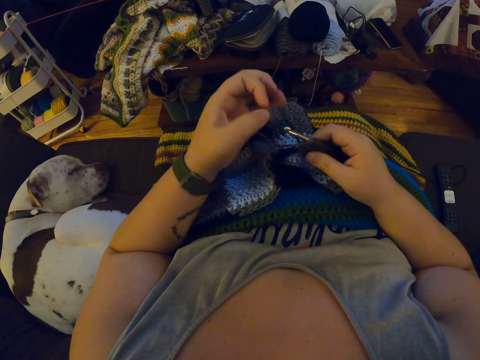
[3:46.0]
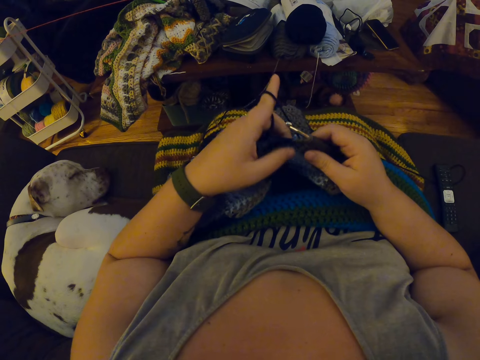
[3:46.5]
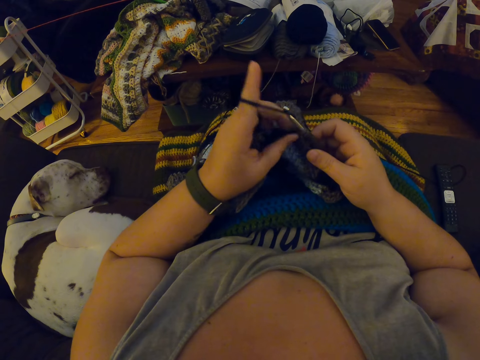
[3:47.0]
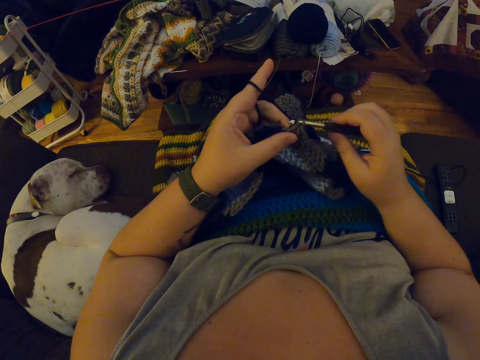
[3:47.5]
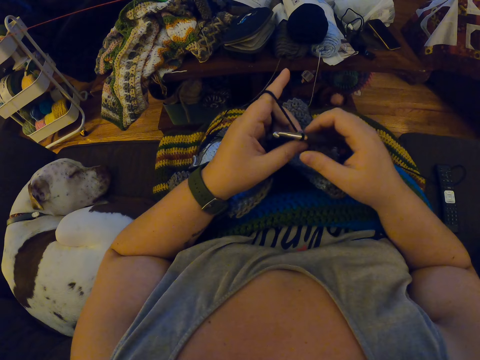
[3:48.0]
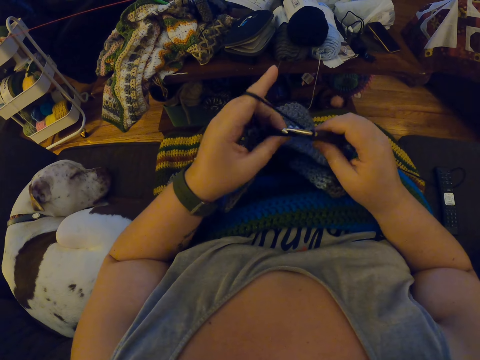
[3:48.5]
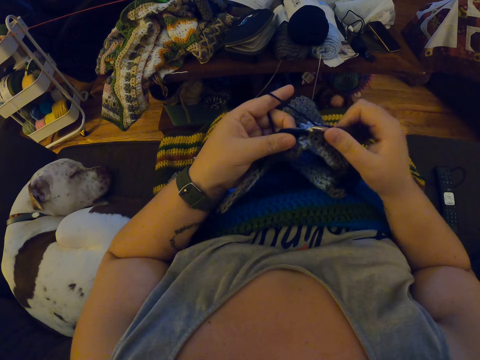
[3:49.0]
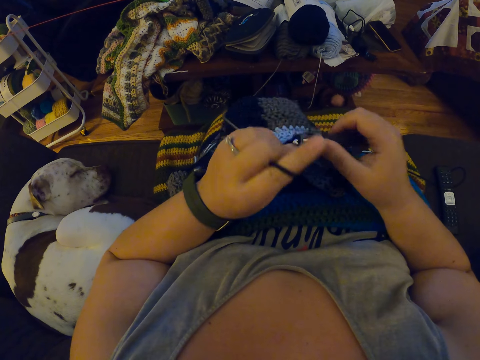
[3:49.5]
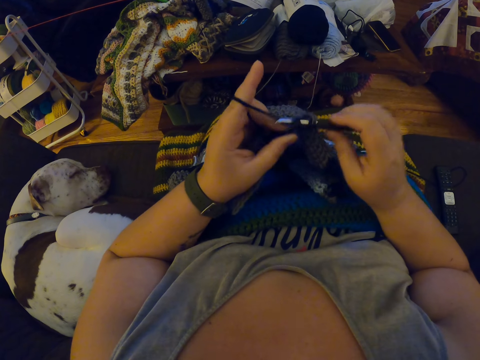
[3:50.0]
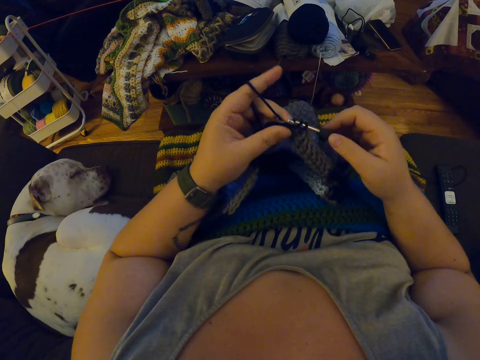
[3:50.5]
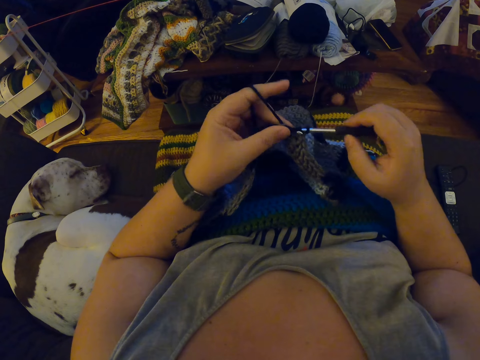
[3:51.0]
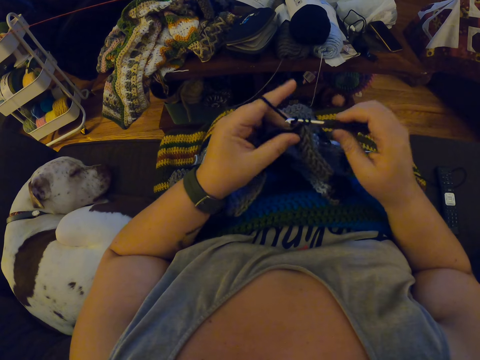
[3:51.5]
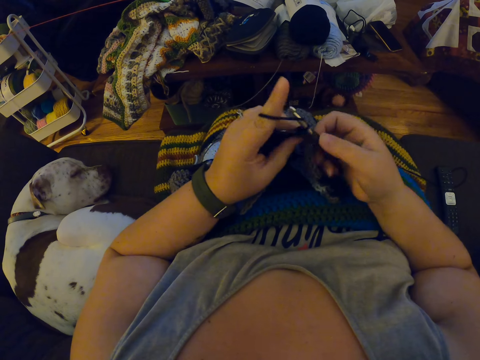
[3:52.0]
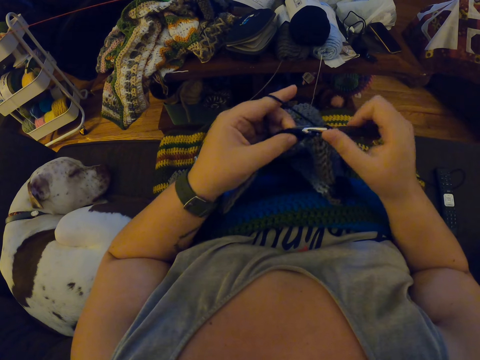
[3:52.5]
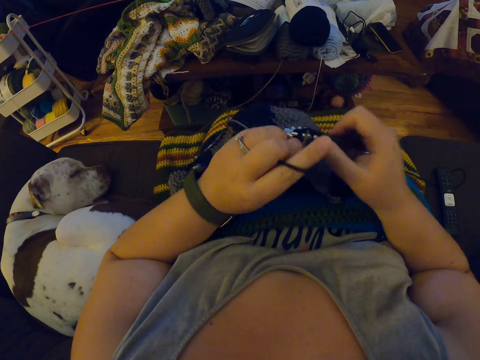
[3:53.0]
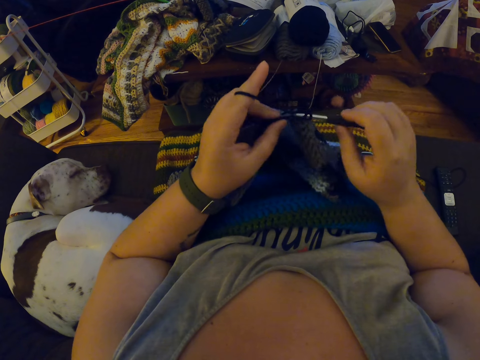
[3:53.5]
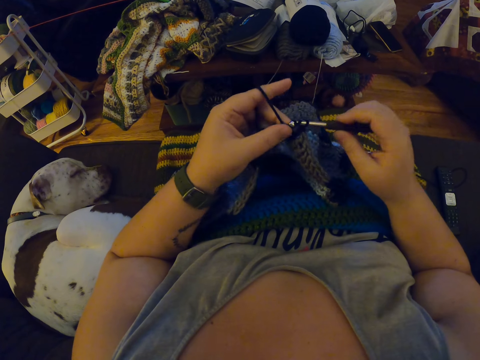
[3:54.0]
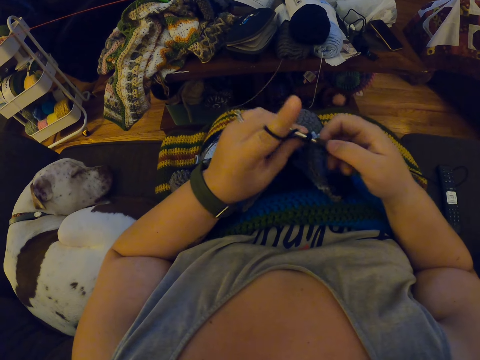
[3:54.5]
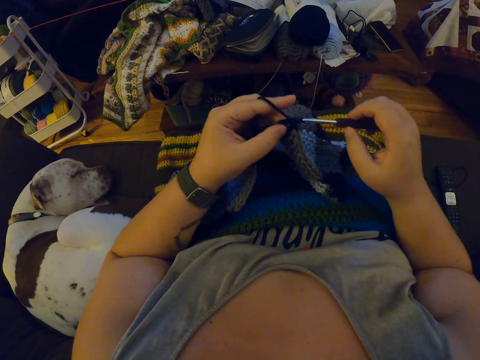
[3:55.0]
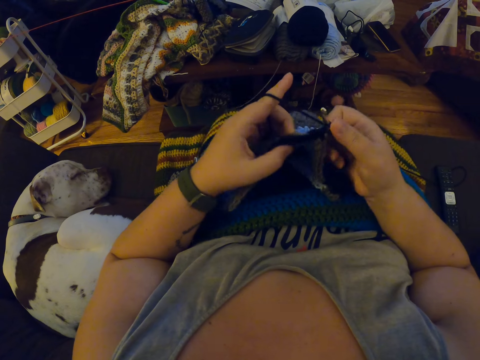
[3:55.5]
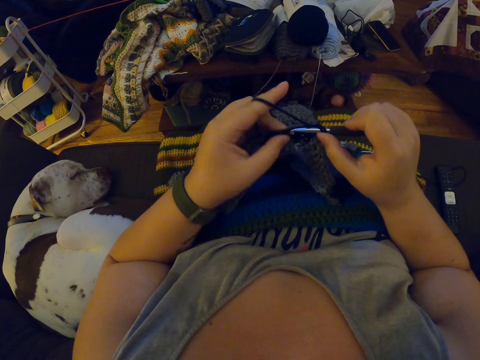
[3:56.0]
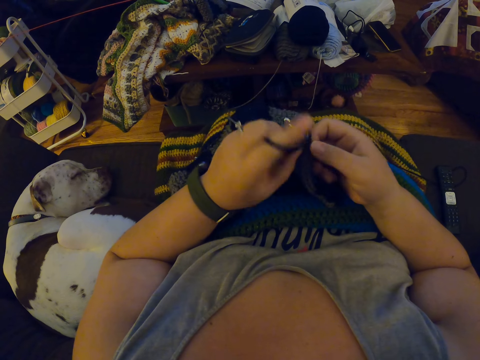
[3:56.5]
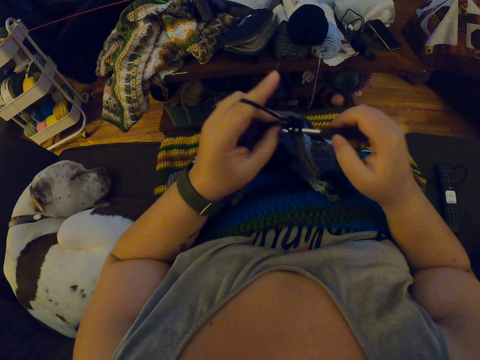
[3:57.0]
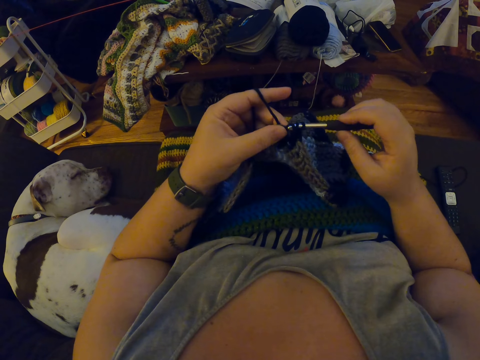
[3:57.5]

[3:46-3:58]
The camera wearer hangs the black yarn on her left pinky finger. She hangs the black yarn on her left index finger. She crochets the black yarn with the crochet hook.

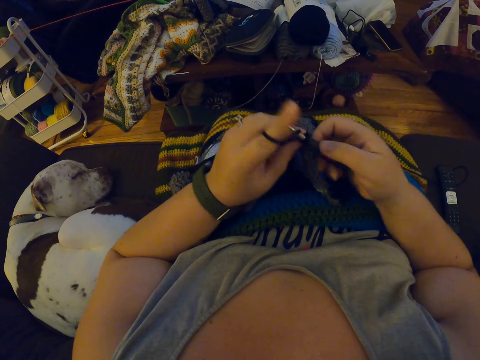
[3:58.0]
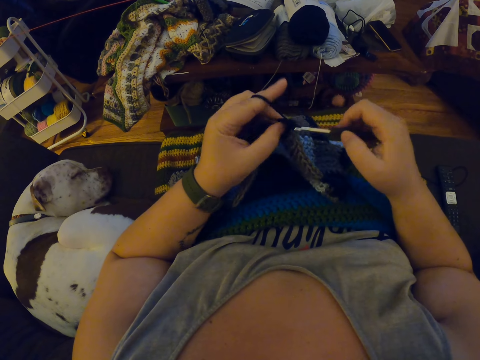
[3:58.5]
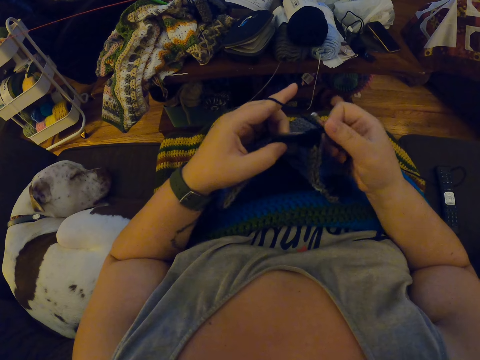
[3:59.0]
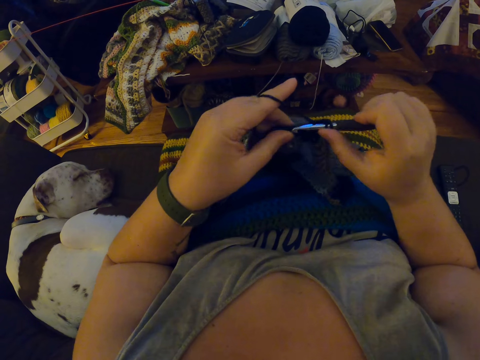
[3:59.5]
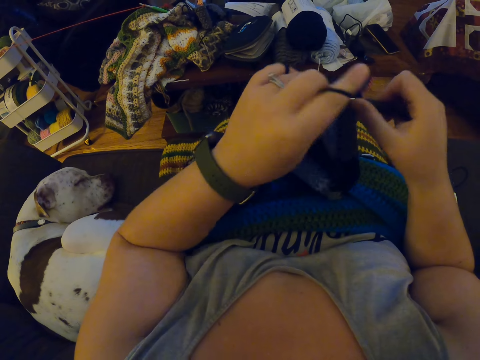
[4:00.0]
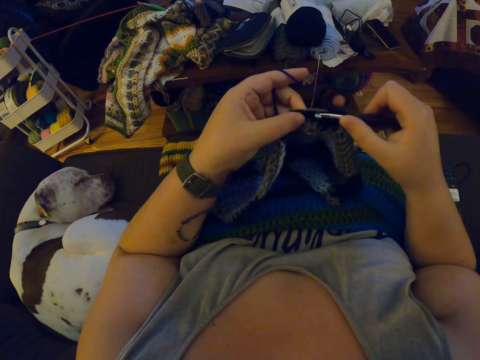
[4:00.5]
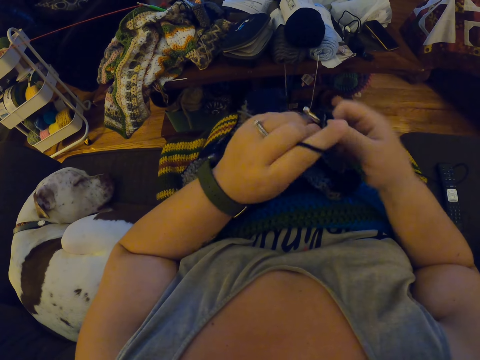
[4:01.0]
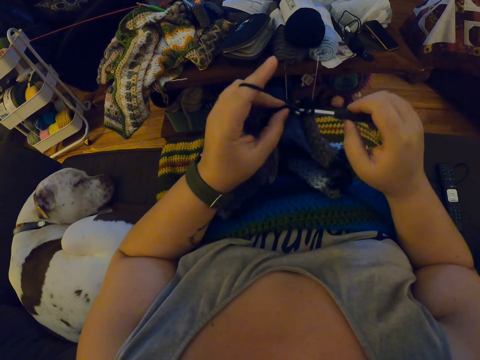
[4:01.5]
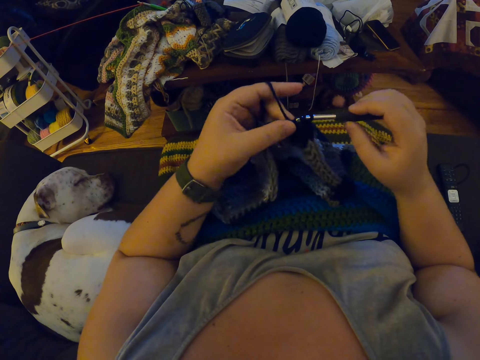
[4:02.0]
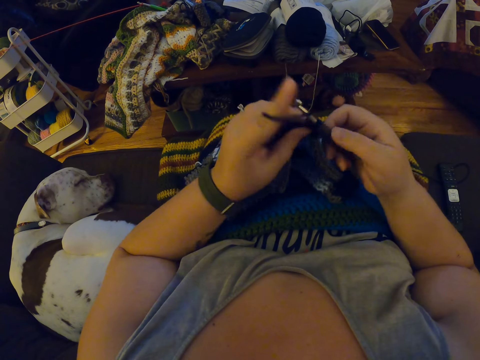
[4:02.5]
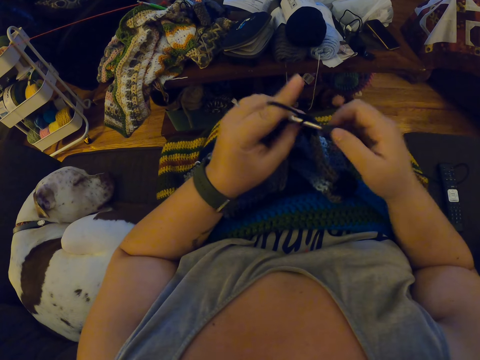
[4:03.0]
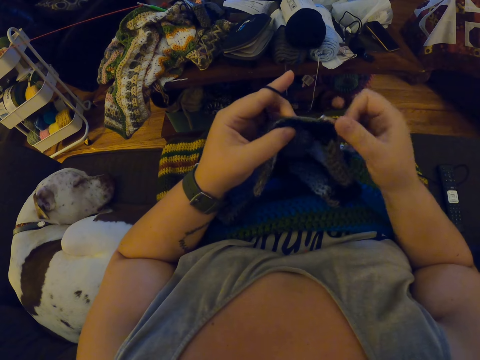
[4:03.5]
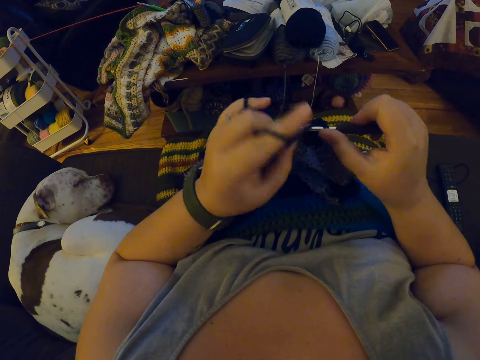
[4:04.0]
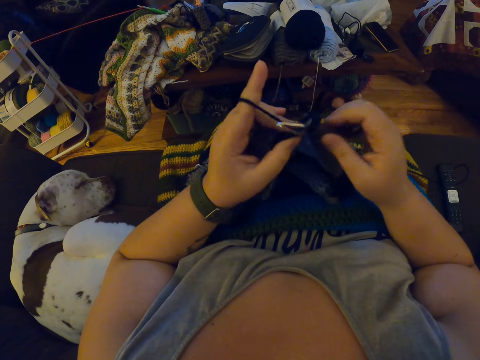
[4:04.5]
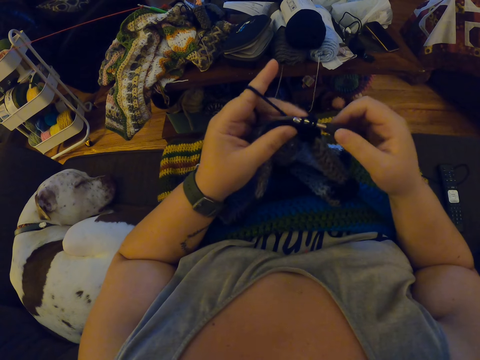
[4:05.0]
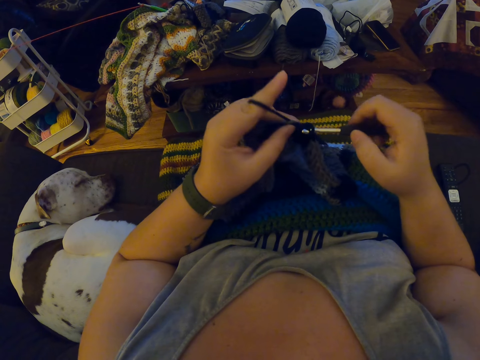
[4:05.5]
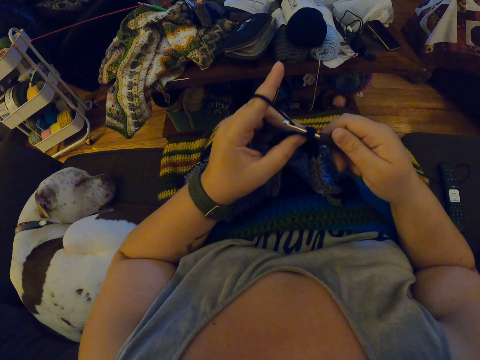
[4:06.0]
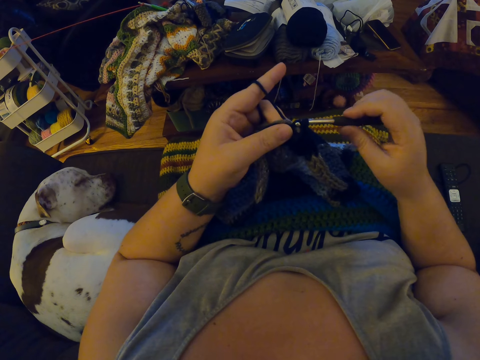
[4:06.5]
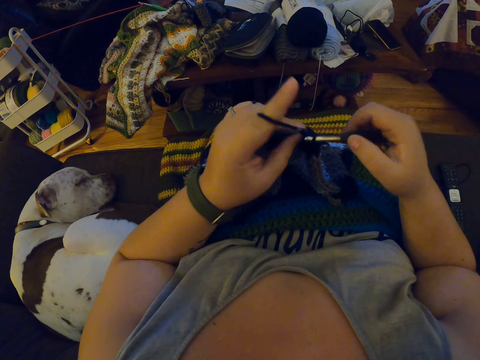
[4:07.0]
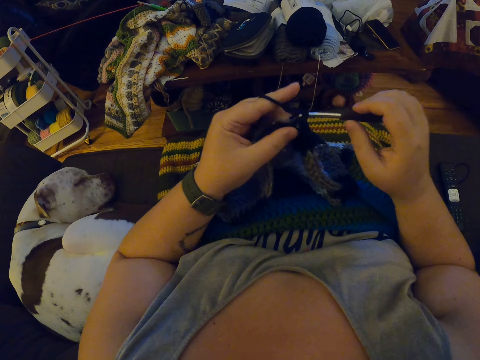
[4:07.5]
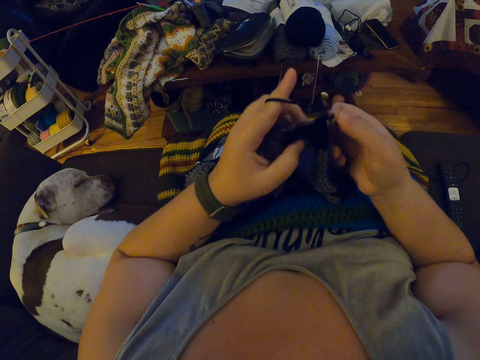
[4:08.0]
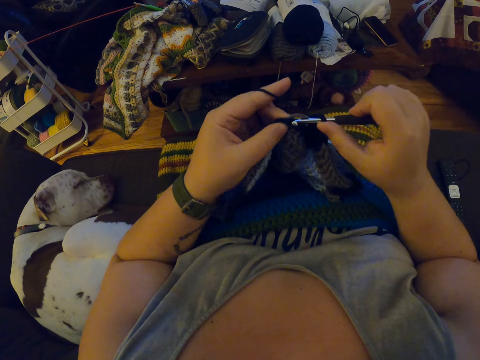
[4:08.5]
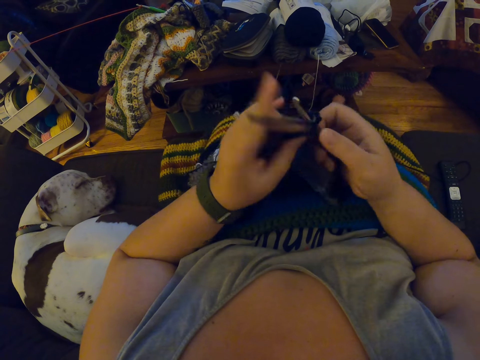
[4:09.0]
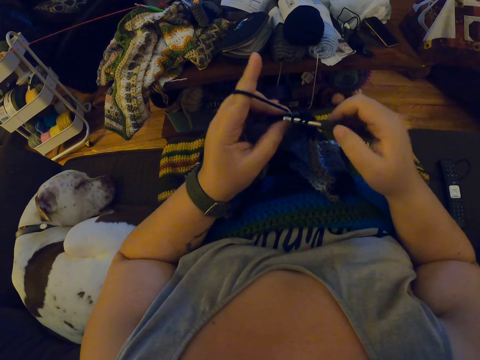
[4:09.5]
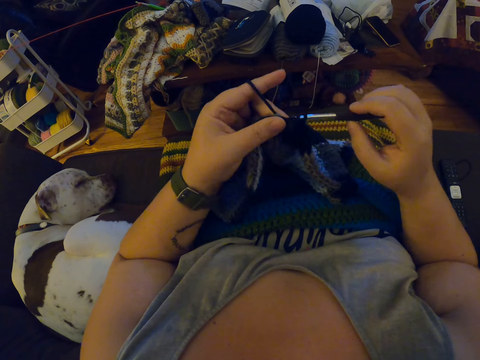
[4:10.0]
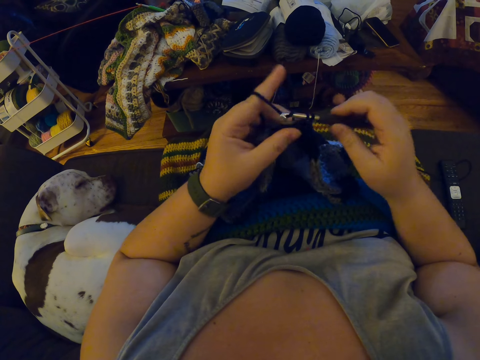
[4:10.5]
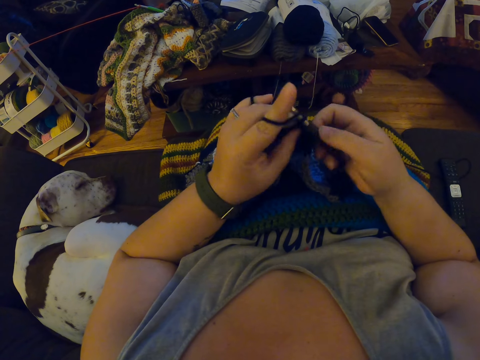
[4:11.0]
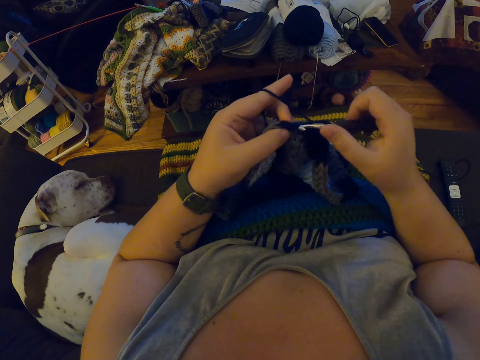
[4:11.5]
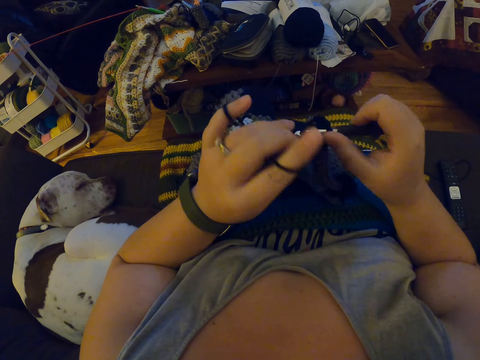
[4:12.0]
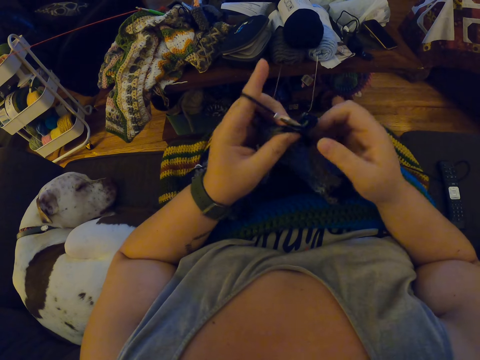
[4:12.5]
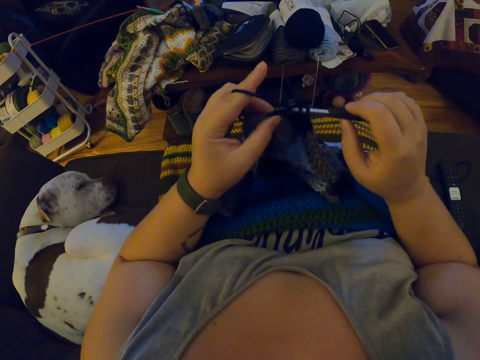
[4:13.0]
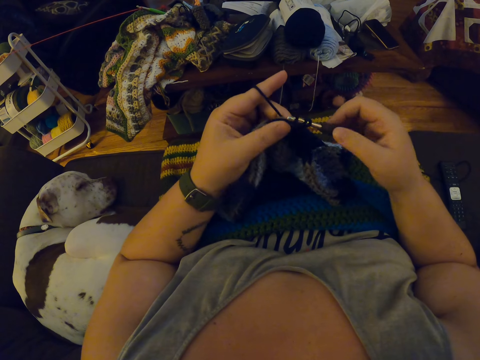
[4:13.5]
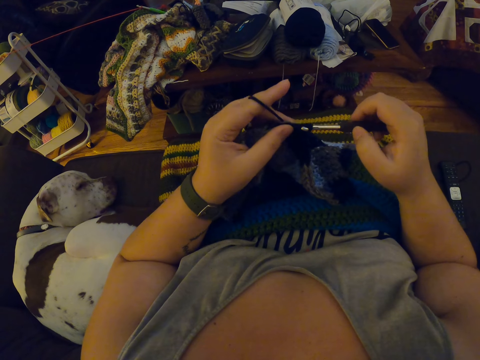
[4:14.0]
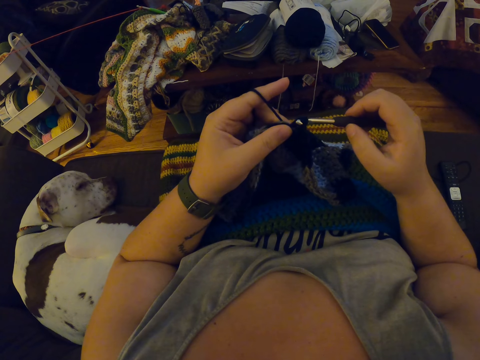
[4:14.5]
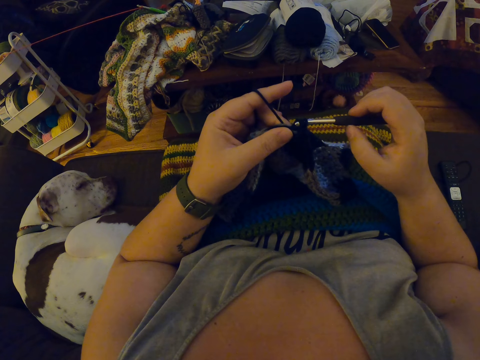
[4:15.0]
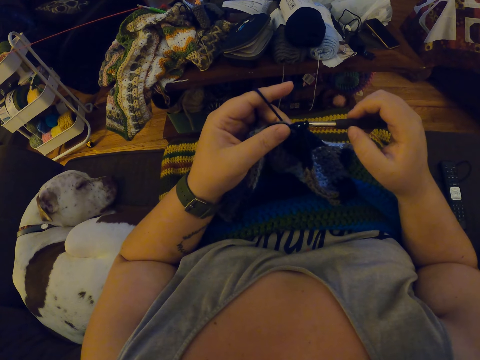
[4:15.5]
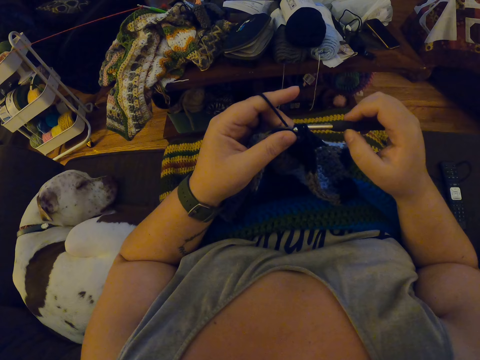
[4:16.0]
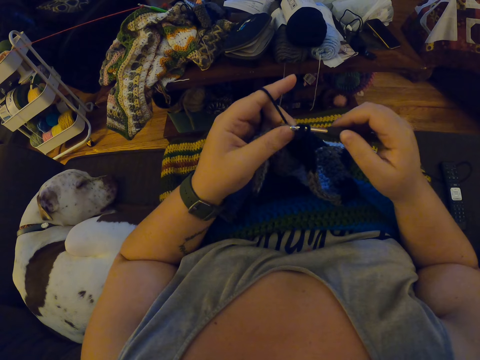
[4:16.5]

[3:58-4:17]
The camera wearer straightens the fabric. They knit the fabric.
